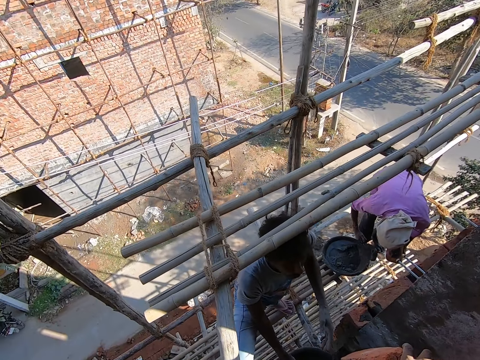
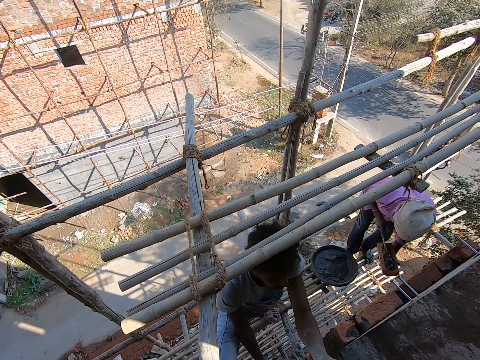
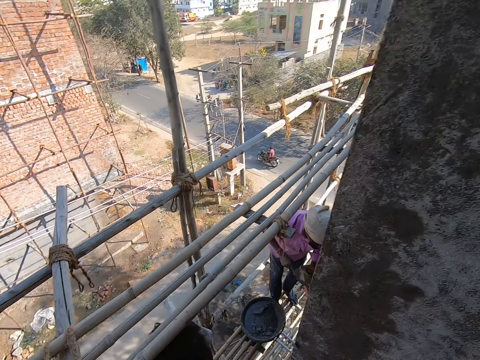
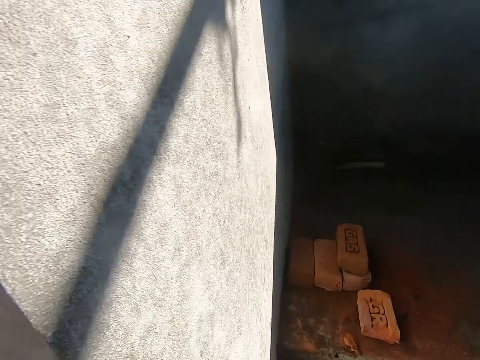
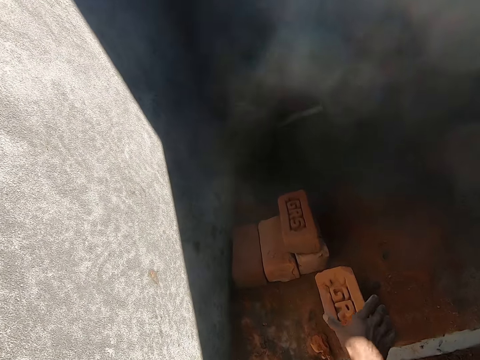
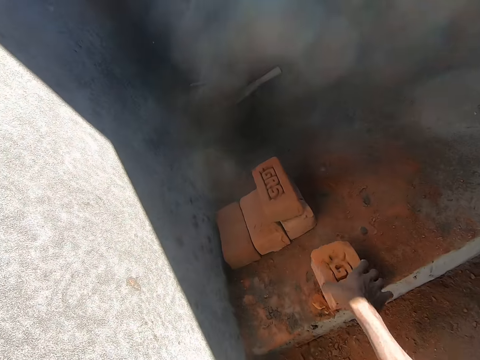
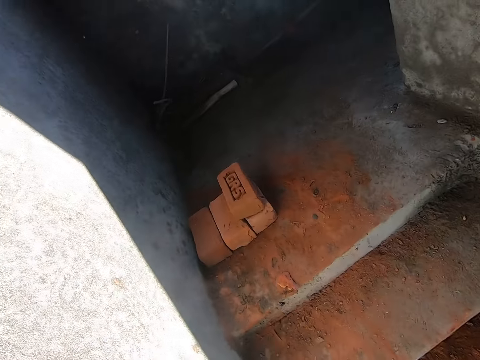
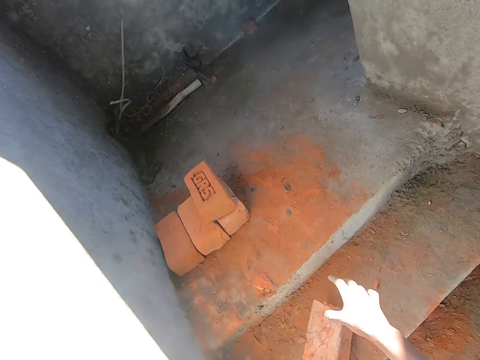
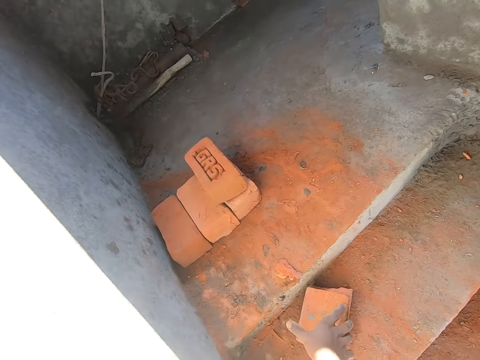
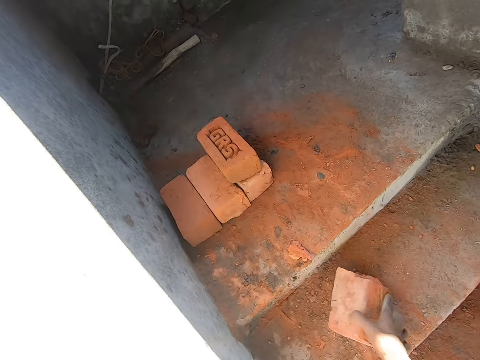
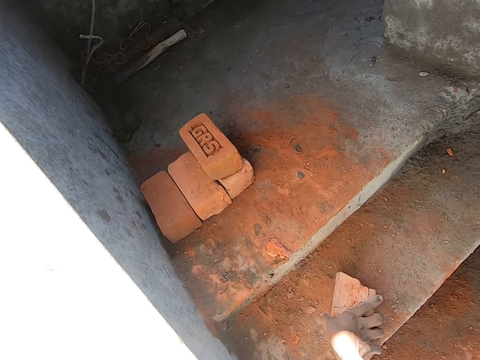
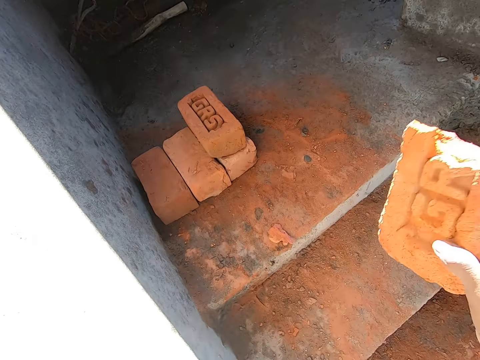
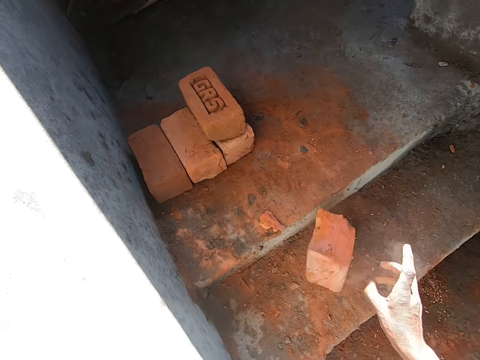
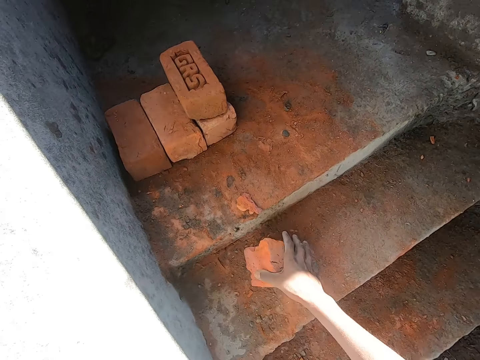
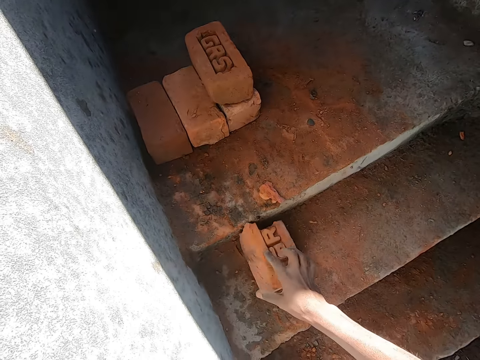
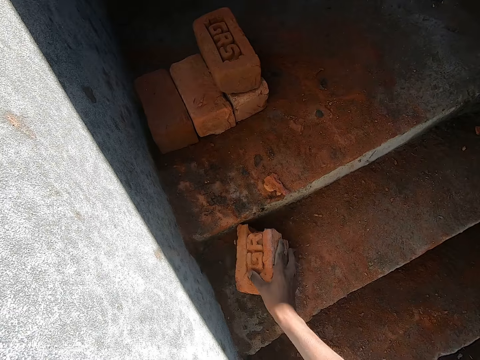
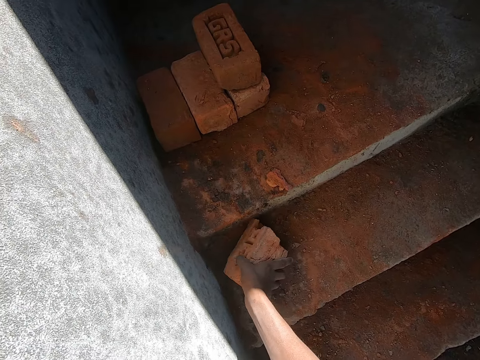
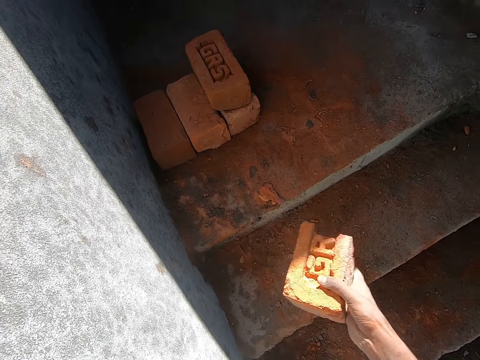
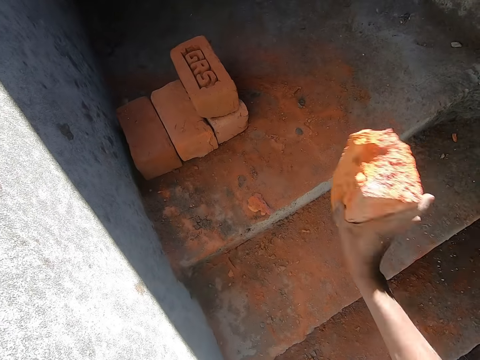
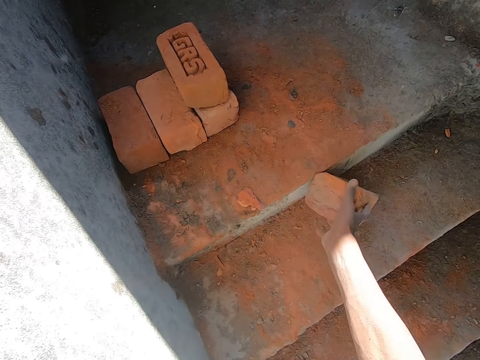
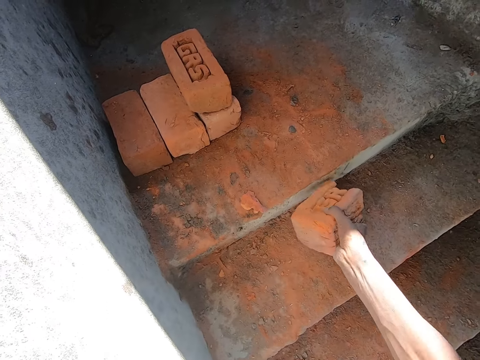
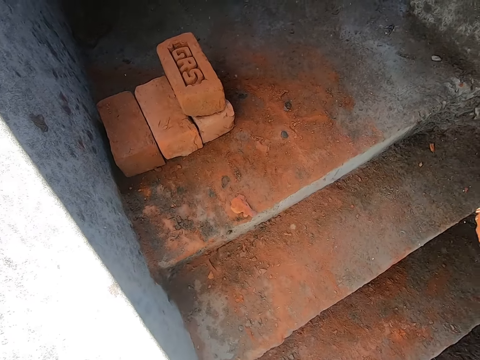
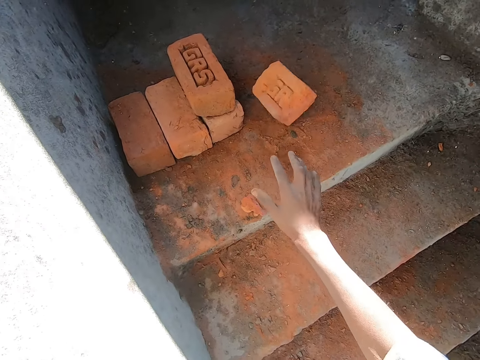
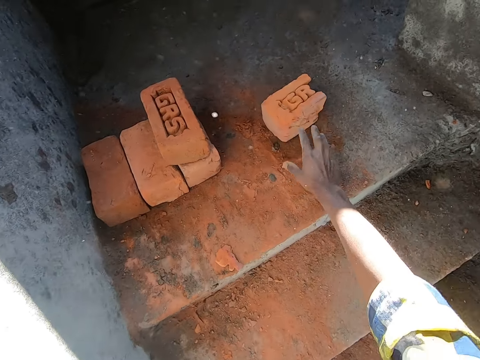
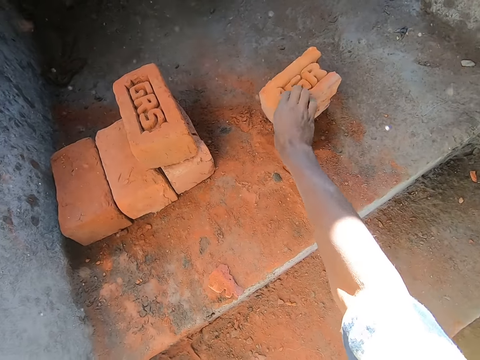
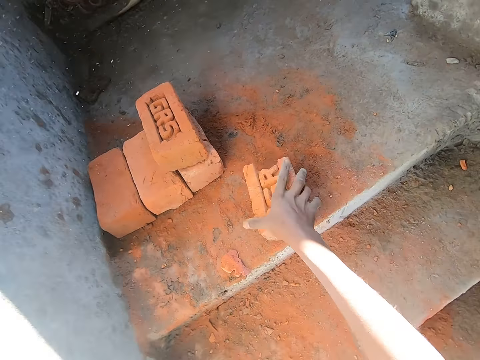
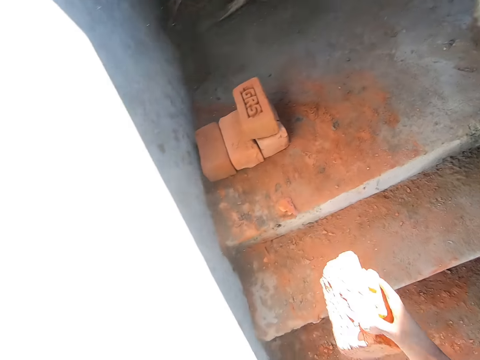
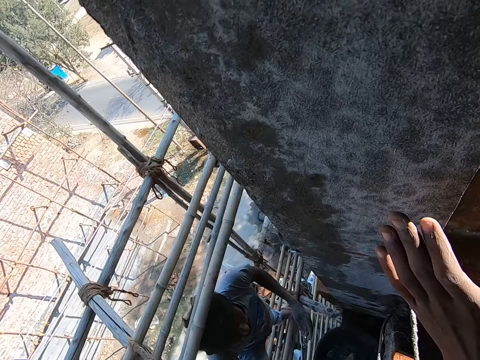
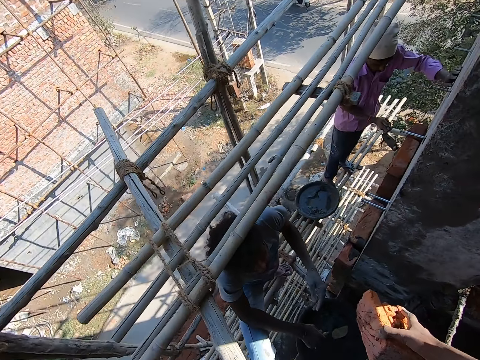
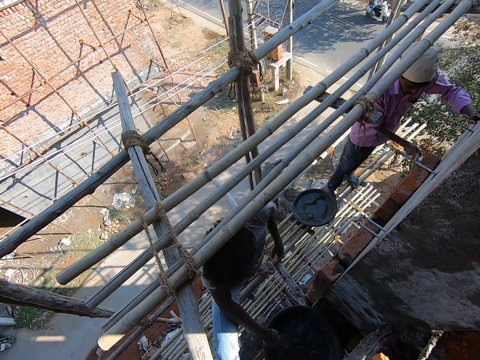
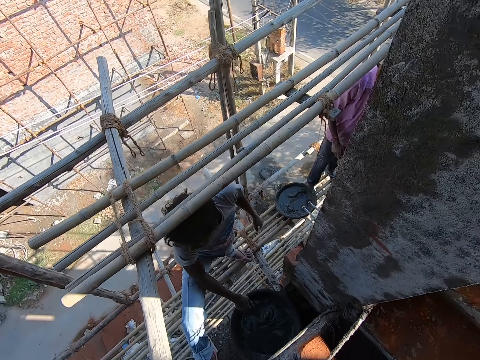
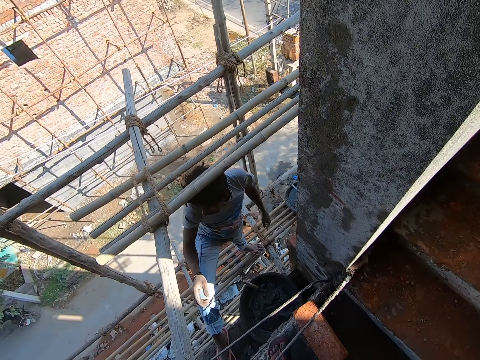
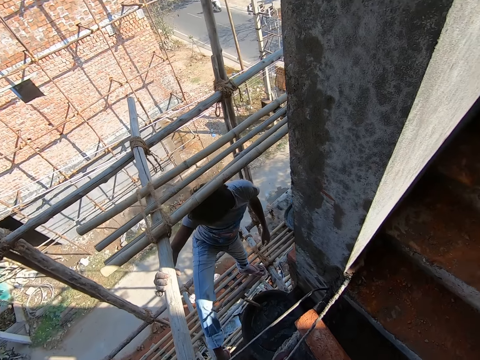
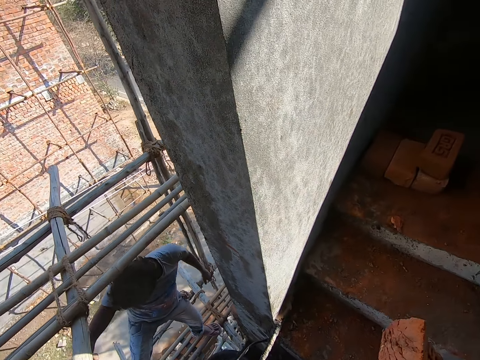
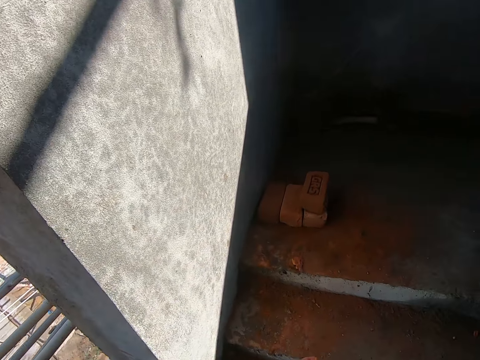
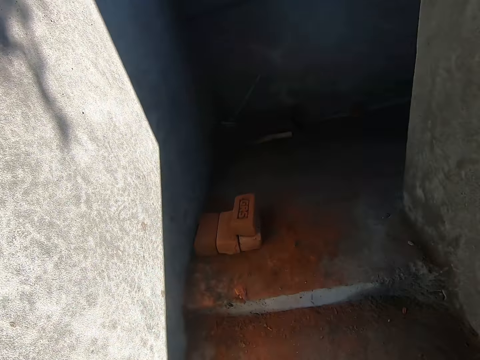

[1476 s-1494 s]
A man takes concrete from the container with the trowel in his right hand. Another man collects the brick from the camera wearer with his left hand. The first man pours the concrete from the trowel in his right hand on the brick. The camera wearer gives the other man the brick. He picks the brick from the stair with his right hand. He hits the brick on the ground with his right hand. He picks the brick from the stair with his right hand. He hits the brick on the ground with his right hand. He picks the brick from the stair with his right hand. He hits the brick on the ground with his right hand. He picks the brick from the stair with his right hand. He hits the brick on the ground with his right hand. He picks the brick from the stair with his right hand. The first man plasters the brick with the concrete on the trowel in his right hand. The other man drops the trowel in his right hand in the container.

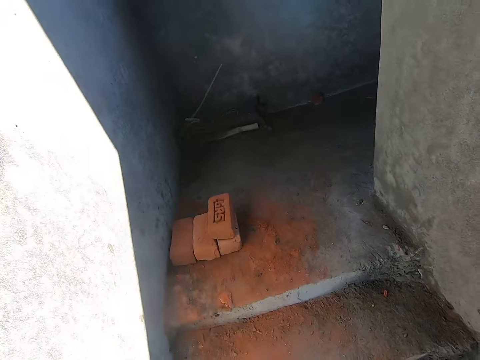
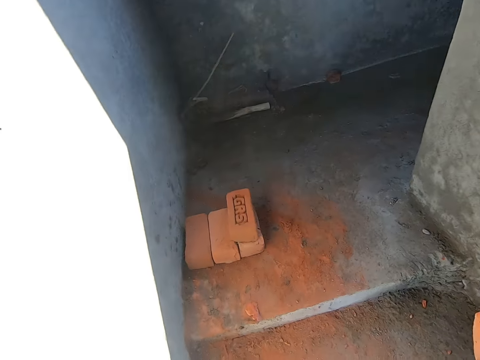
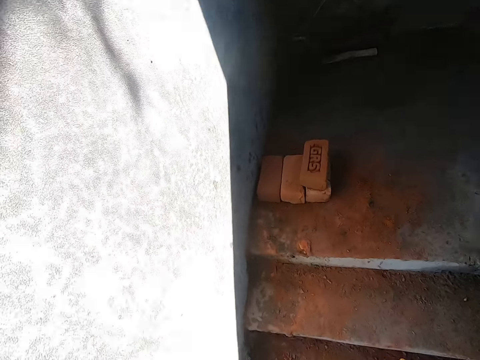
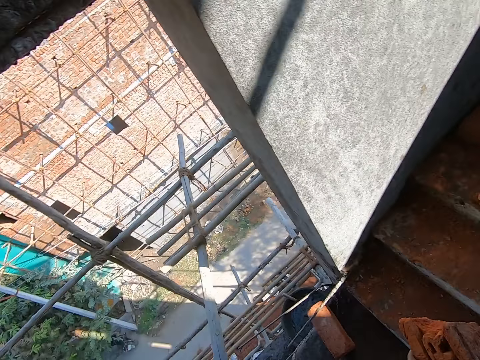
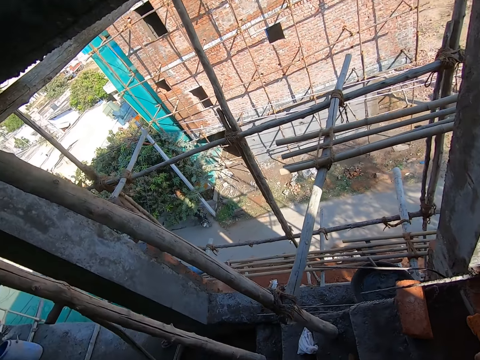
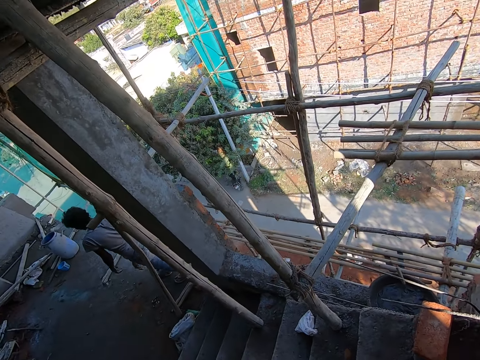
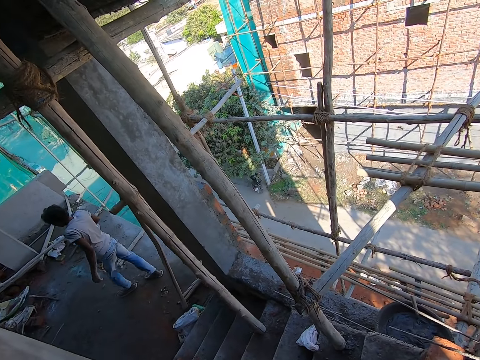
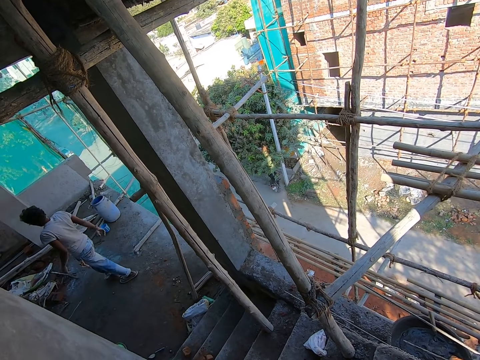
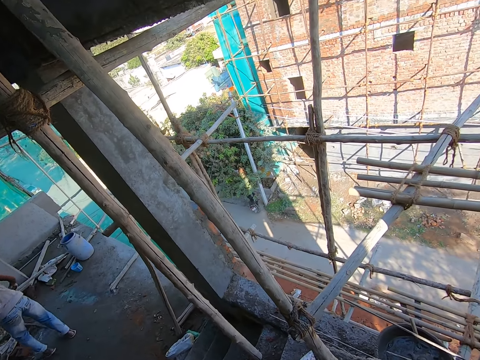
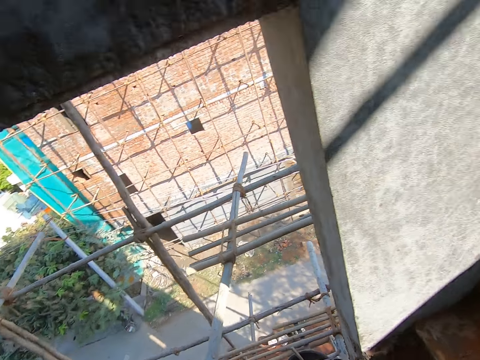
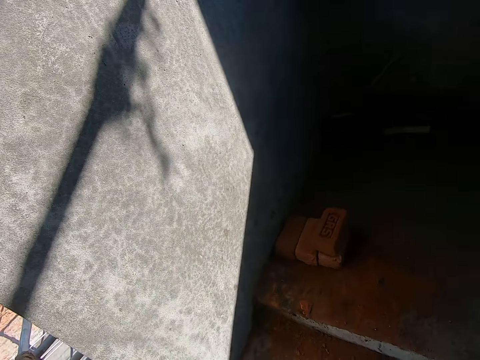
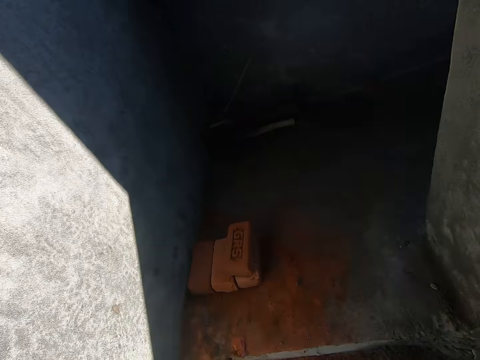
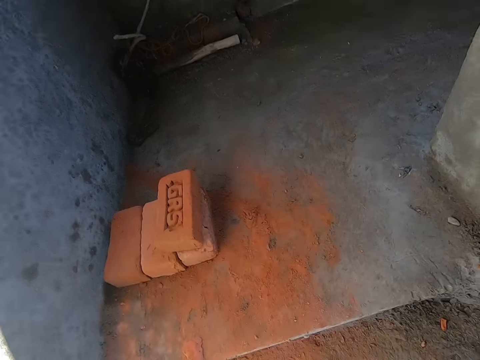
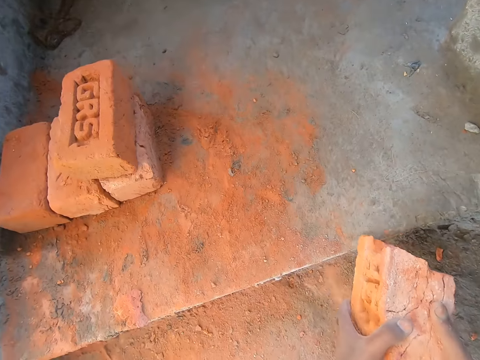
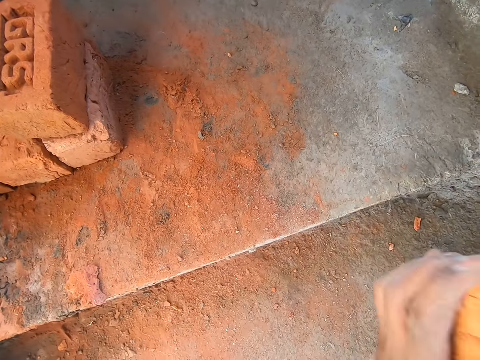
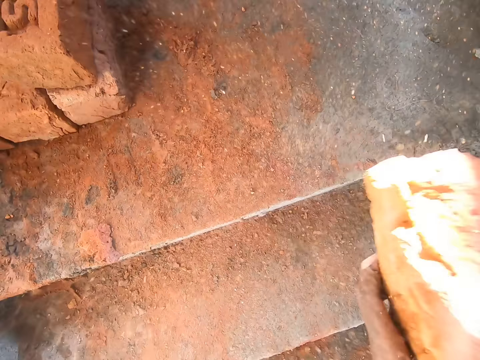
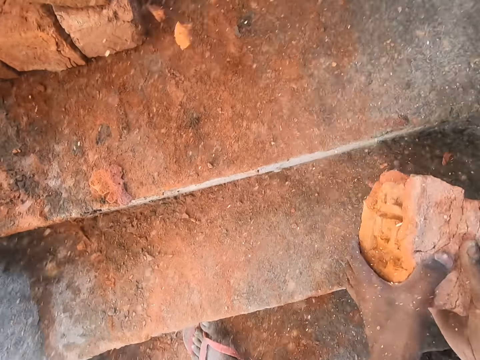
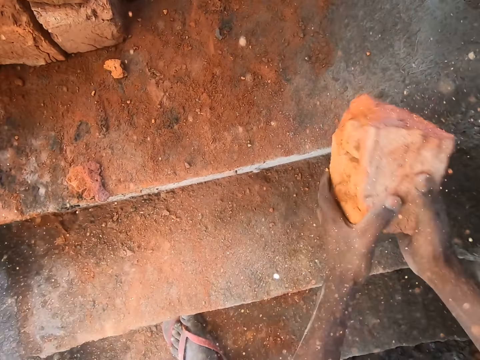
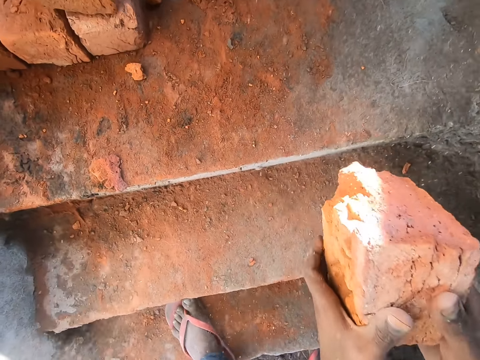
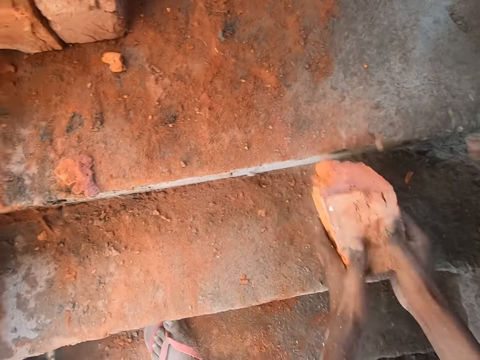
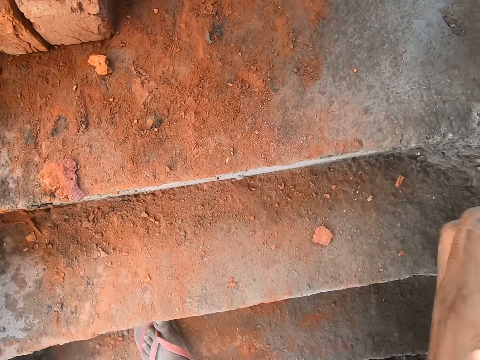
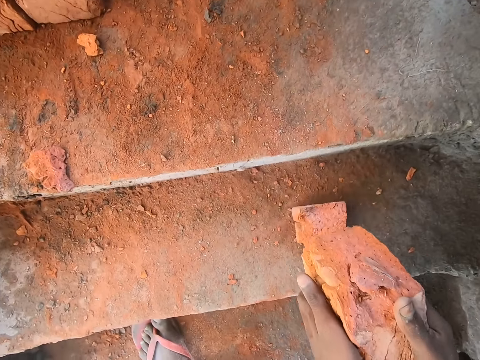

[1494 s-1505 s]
The camera wearer converses with a man and another man. The first man walks away. The camera wearer hits the brick on the ground with his hands. He breaks the brick.
